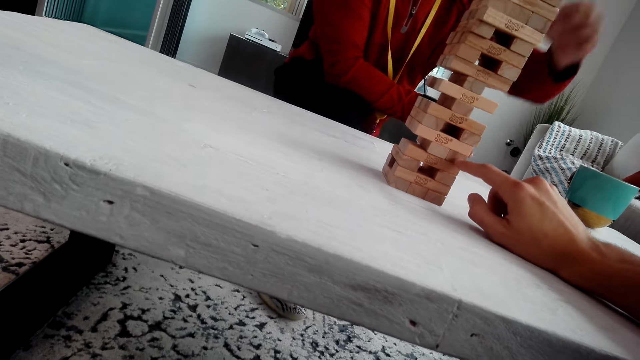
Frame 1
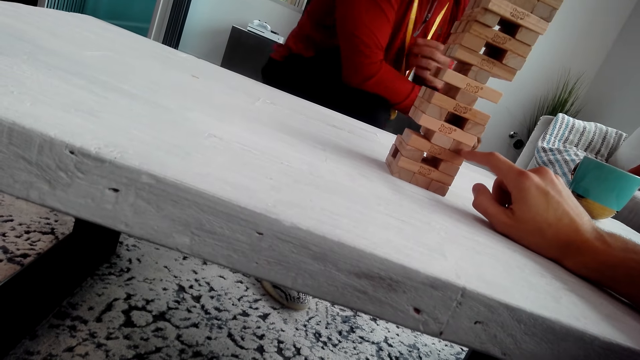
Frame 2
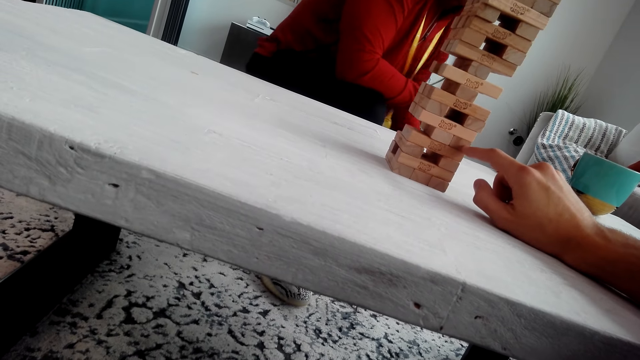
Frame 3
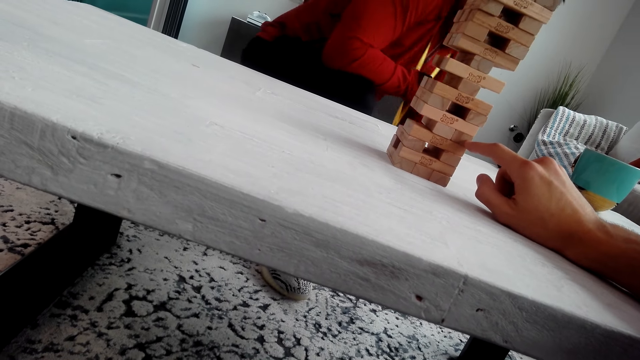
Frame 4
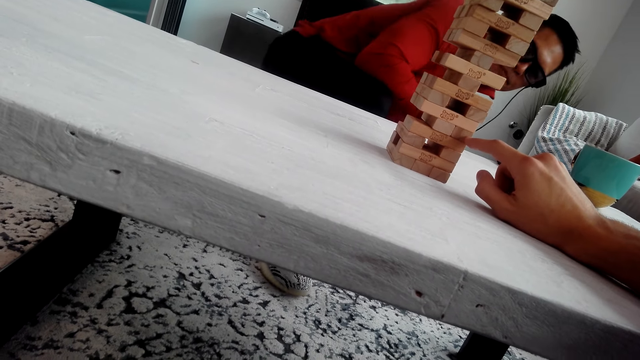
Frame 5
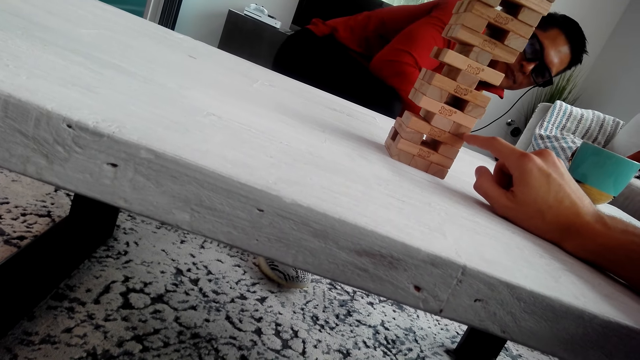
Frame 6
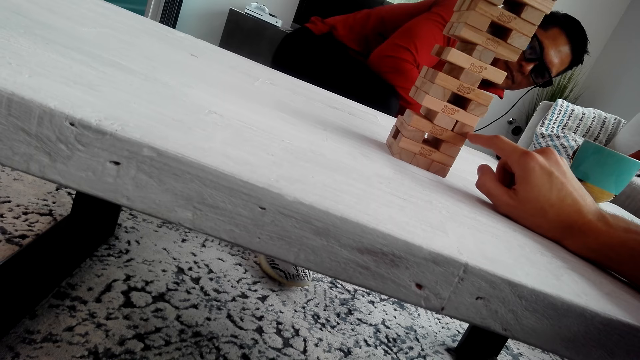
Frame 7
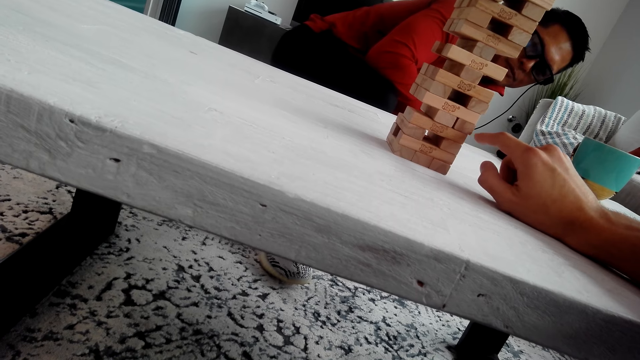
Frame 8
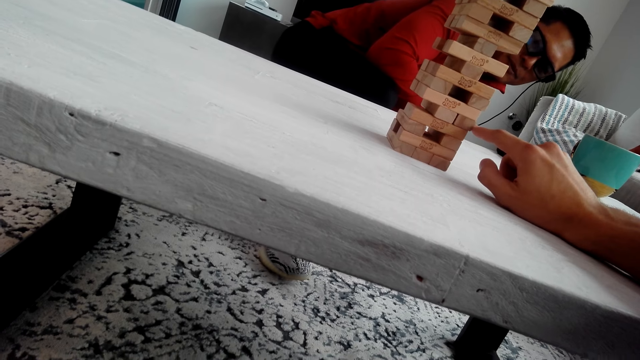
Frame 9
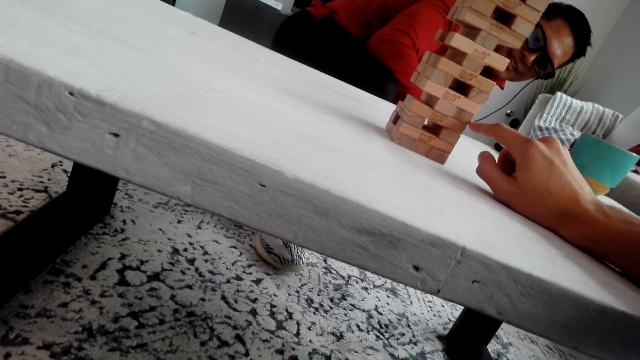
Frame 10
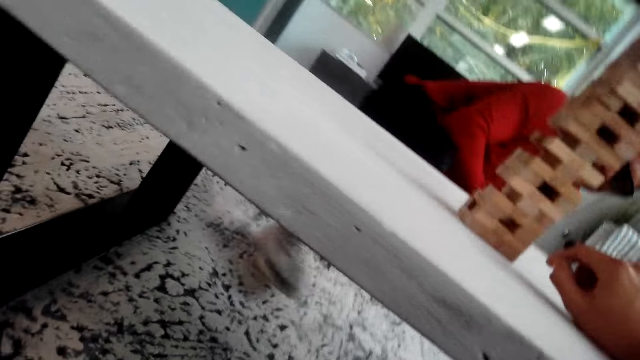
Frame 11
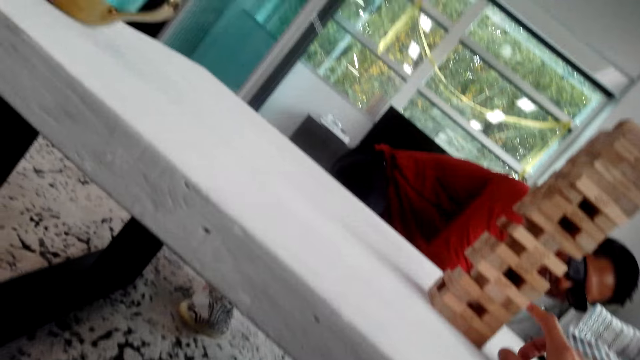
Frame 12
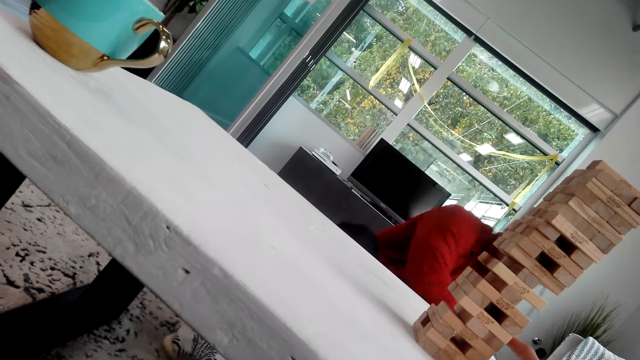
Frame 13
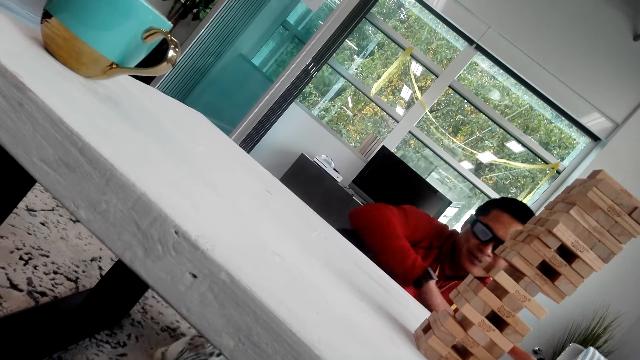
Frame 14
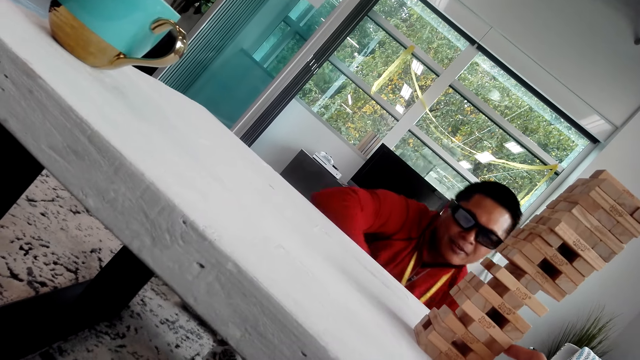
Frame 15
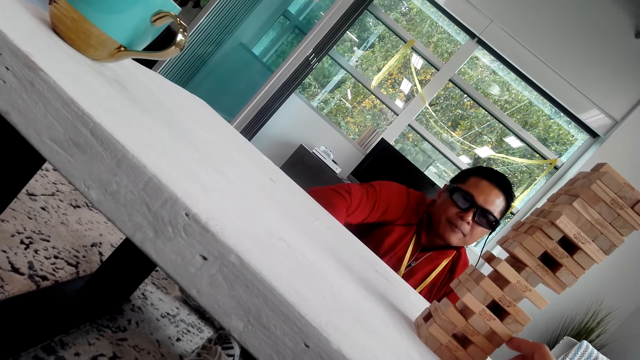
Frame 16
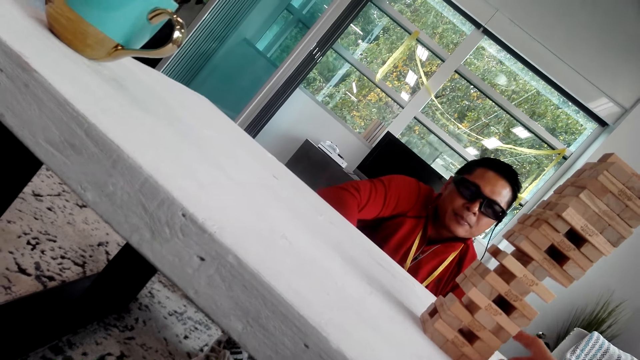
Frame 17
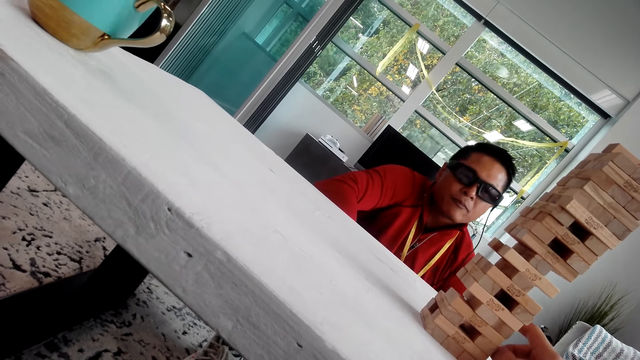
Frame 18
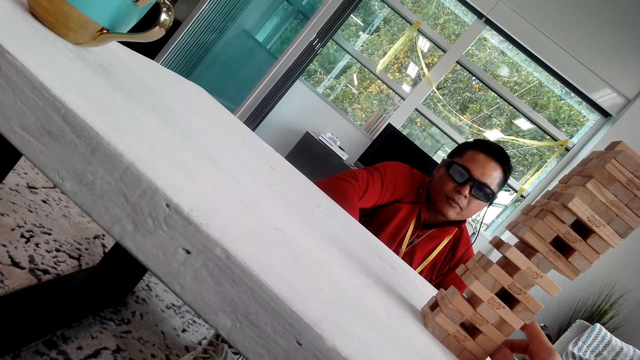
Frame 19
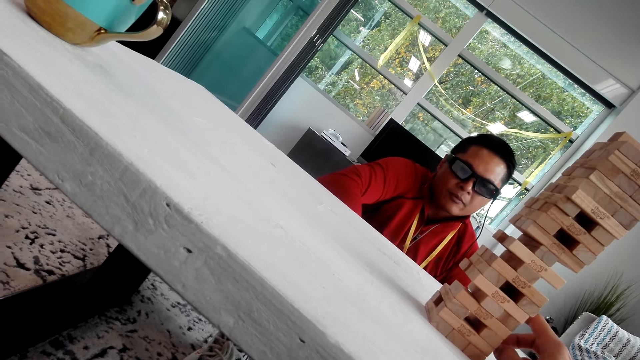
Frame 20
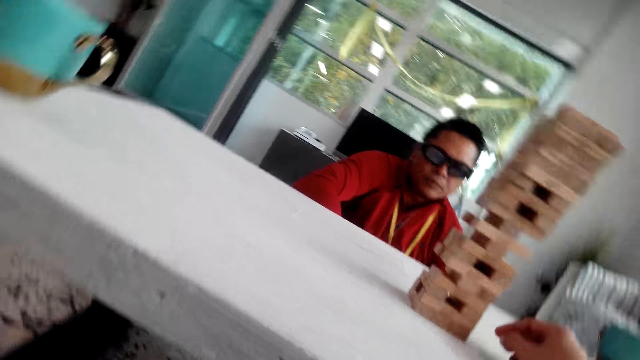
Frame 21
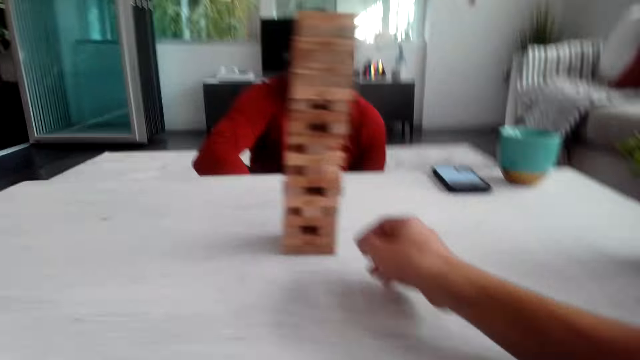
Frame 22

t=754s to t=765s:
The camera wearer touches the wooden block. They pull the jenga. A man looks at the other side of the tower. The man sits on the carpet.

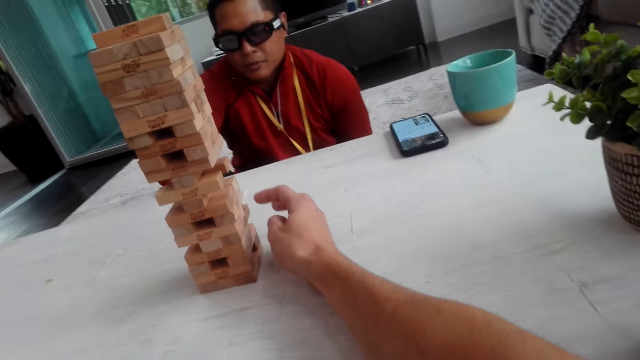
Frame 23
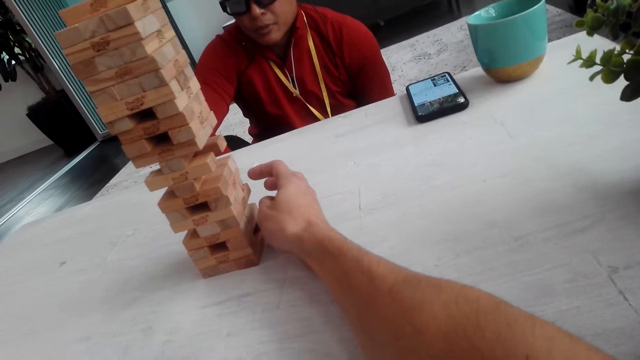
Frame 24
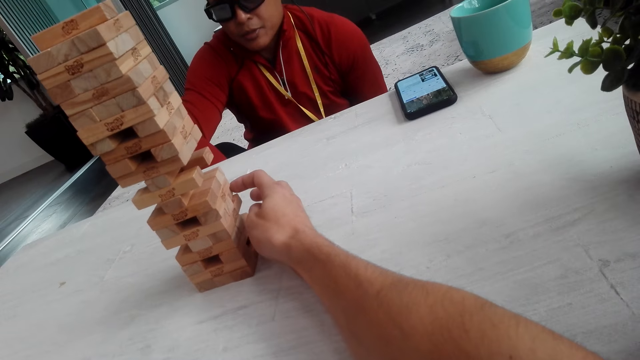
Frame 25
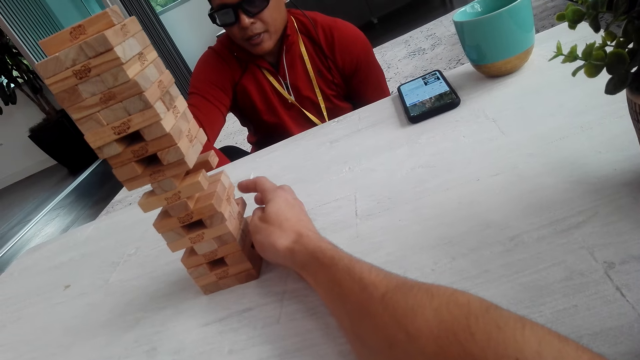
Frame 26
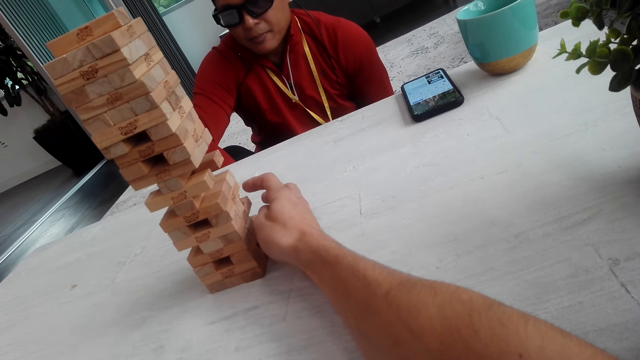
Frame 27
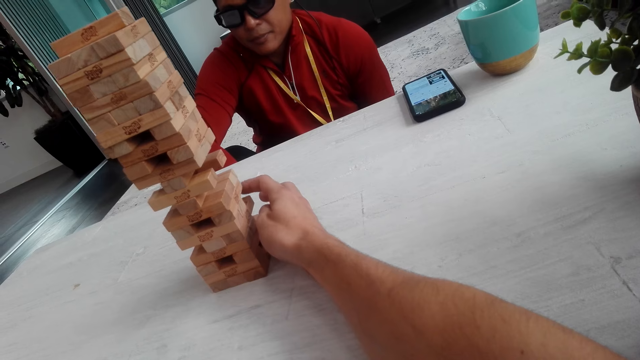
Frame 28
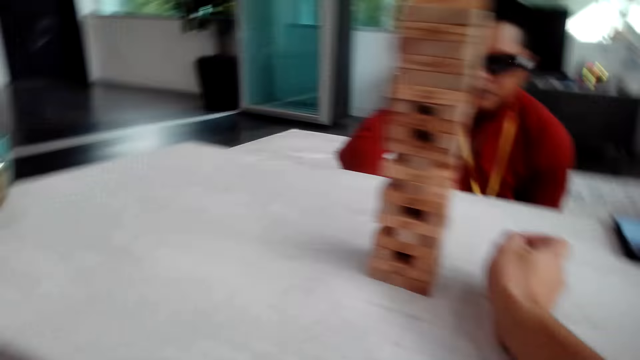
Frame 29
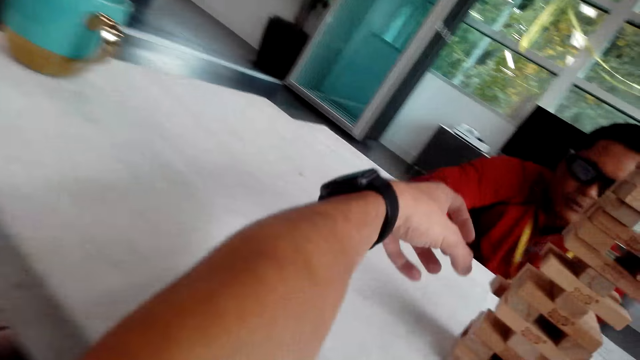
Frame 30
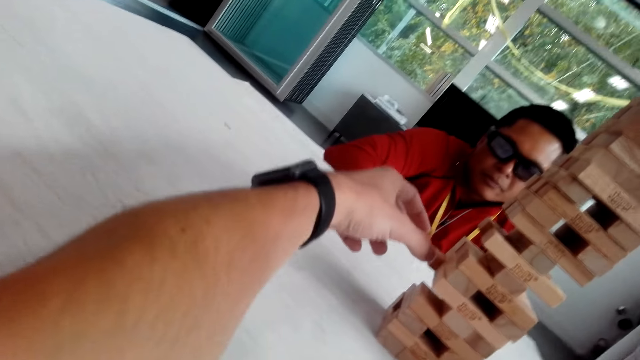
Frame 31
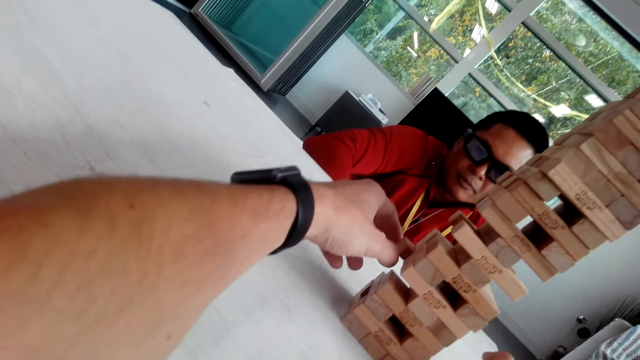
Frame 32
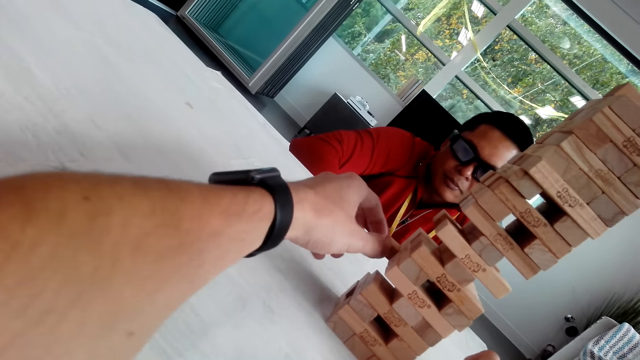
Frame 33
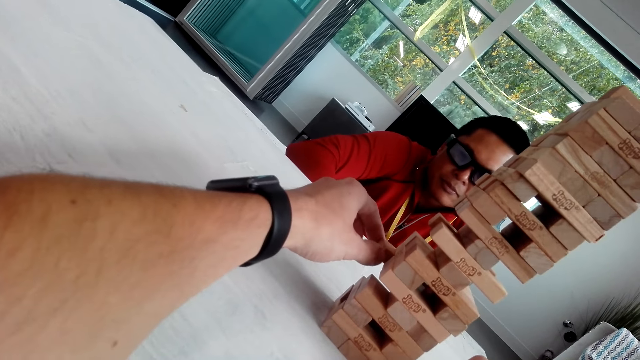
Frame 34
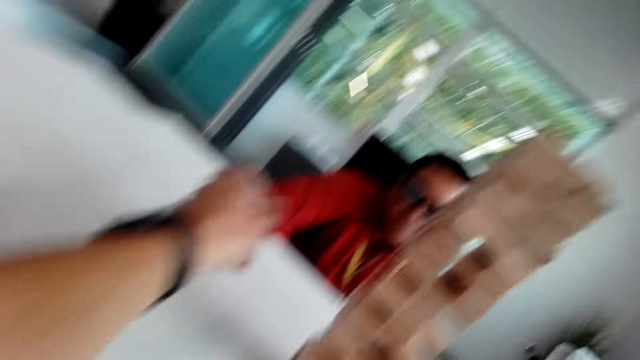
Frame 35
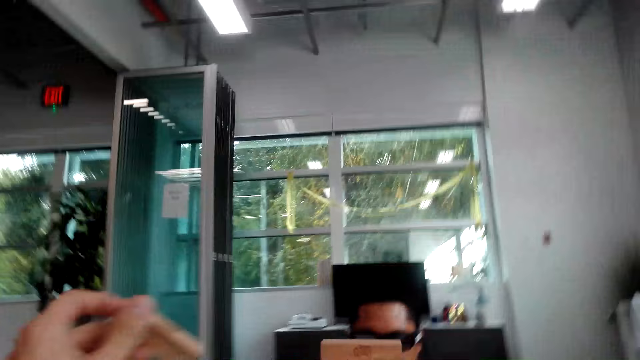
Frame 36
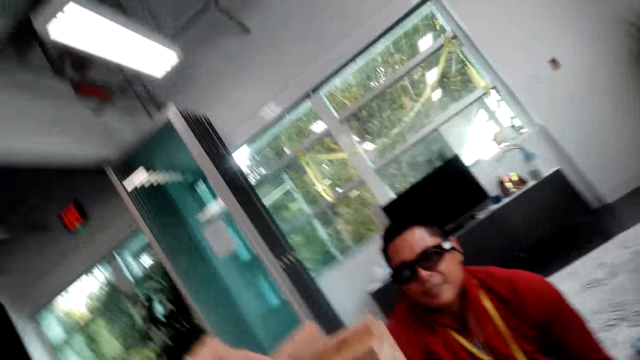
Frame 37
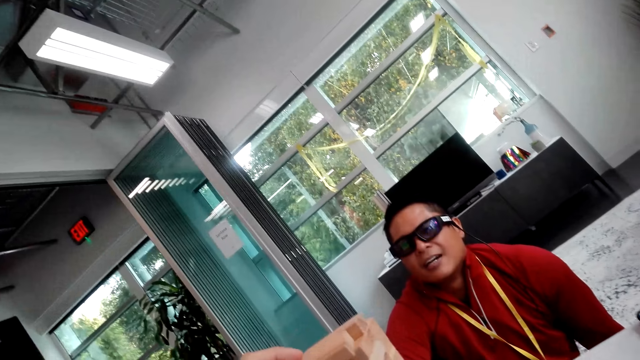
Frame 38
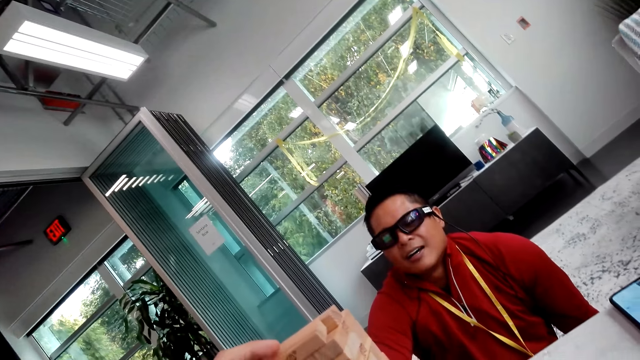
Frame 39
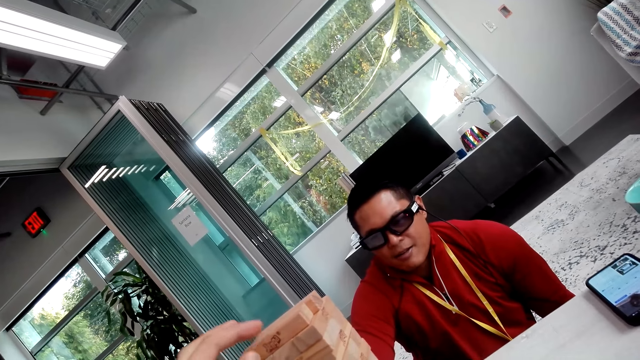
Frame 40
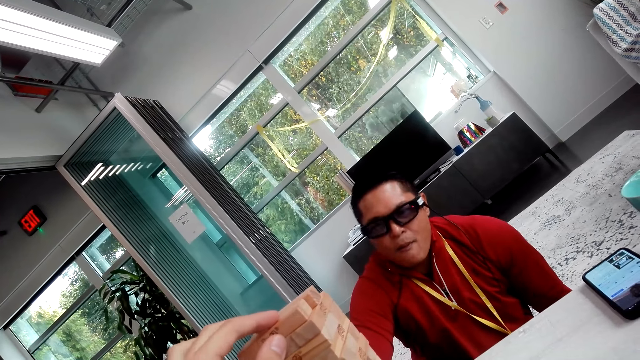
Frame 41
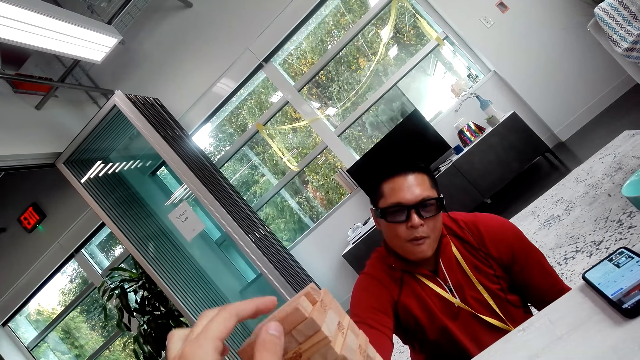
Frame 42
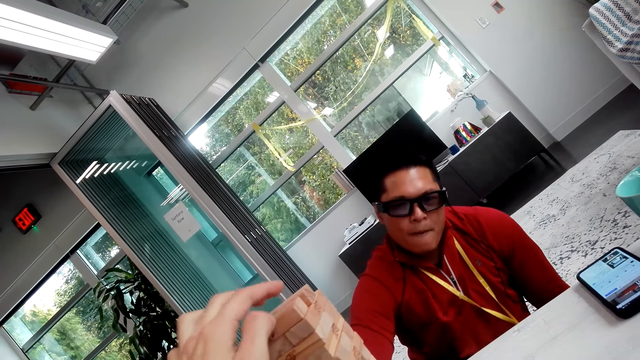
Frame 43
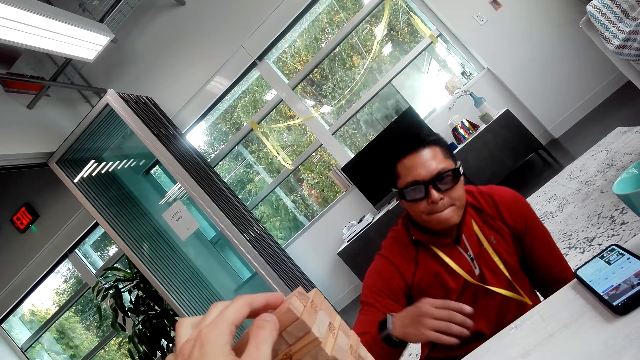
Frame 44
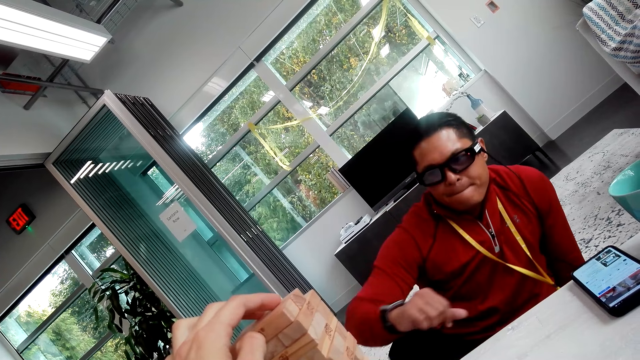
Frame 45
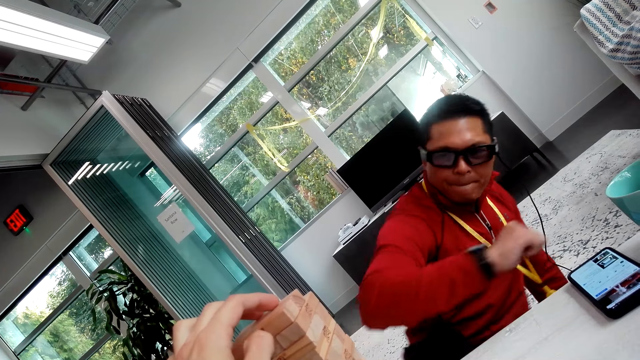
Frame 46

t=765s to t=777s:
The camera wearer pushes the wooden block or jenga. They pull the wooden block. They put the wooden block on top of the tower. They fix the jenga.
